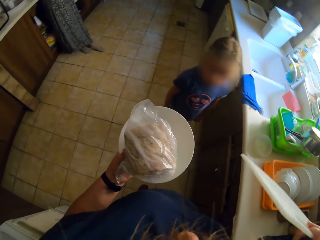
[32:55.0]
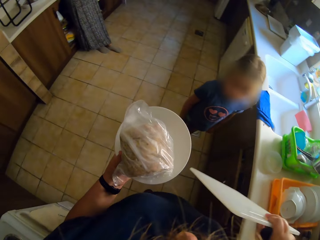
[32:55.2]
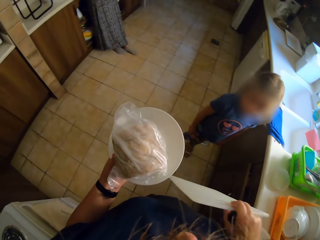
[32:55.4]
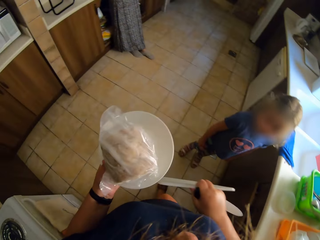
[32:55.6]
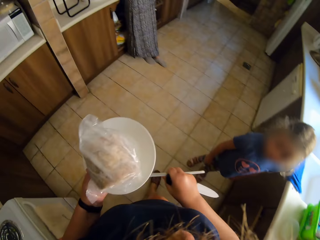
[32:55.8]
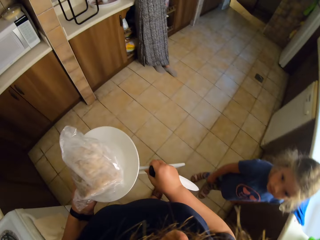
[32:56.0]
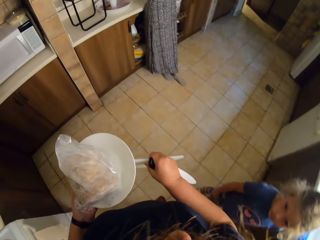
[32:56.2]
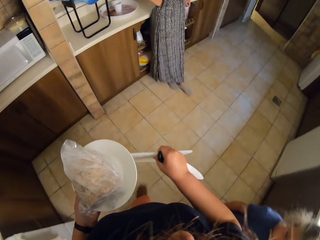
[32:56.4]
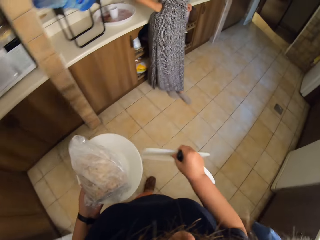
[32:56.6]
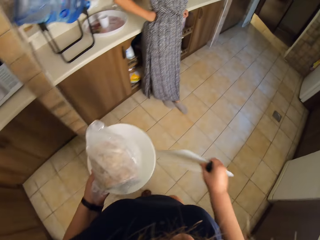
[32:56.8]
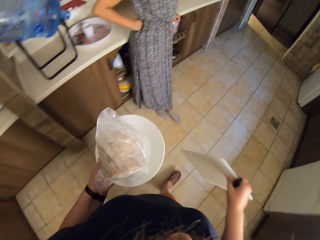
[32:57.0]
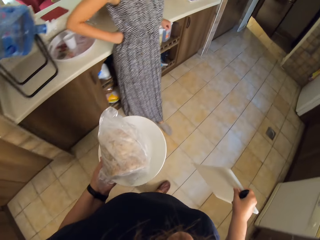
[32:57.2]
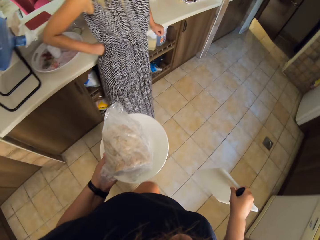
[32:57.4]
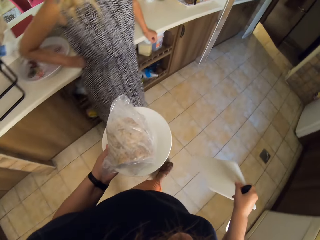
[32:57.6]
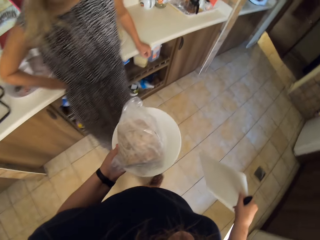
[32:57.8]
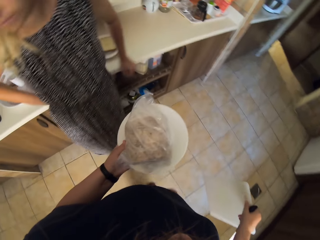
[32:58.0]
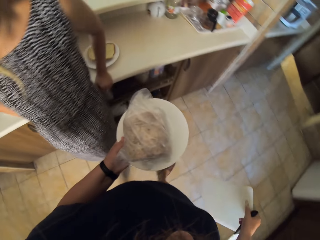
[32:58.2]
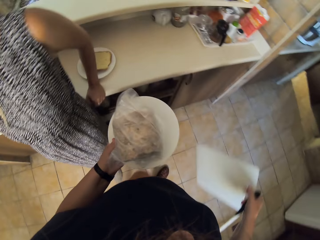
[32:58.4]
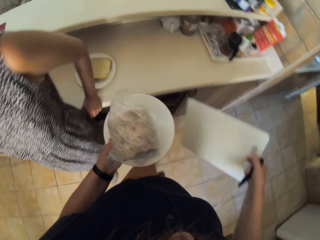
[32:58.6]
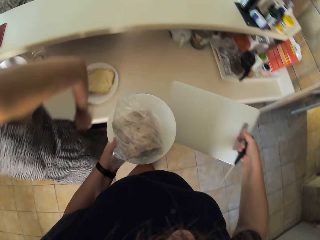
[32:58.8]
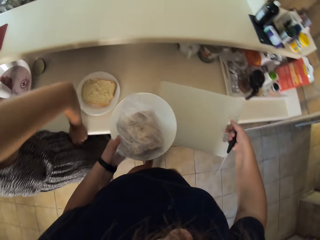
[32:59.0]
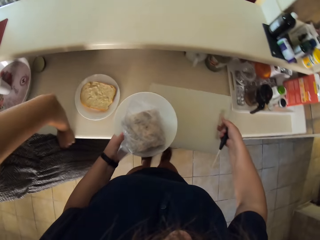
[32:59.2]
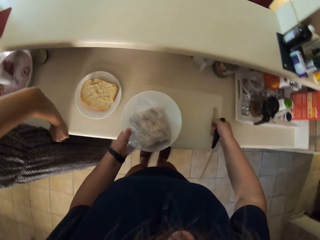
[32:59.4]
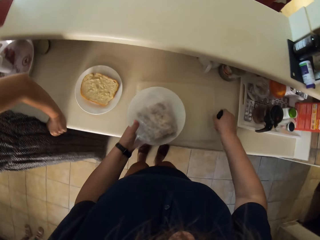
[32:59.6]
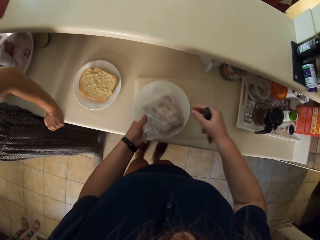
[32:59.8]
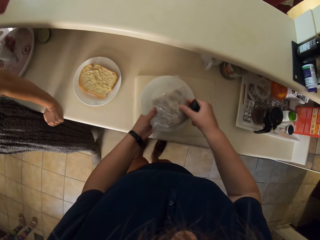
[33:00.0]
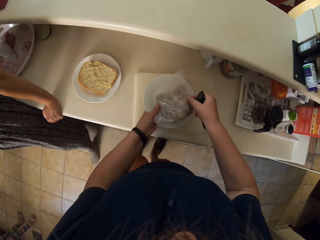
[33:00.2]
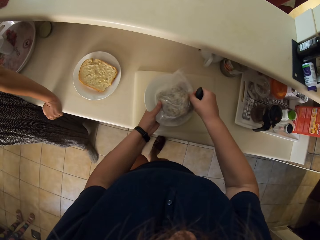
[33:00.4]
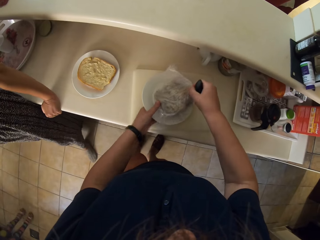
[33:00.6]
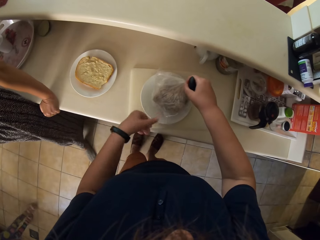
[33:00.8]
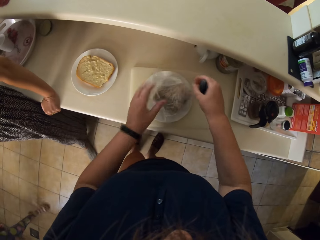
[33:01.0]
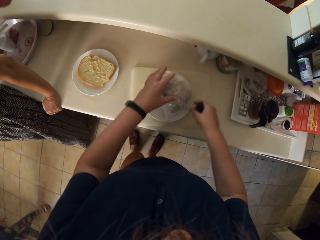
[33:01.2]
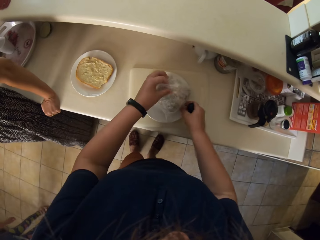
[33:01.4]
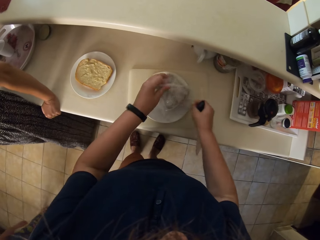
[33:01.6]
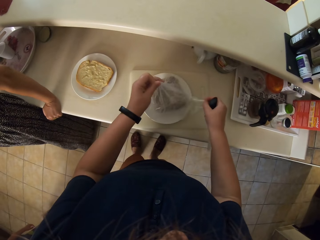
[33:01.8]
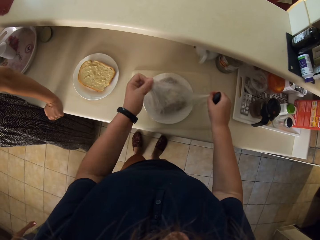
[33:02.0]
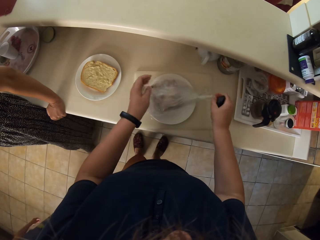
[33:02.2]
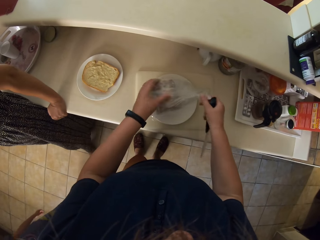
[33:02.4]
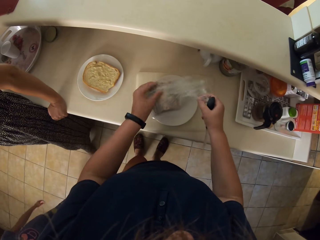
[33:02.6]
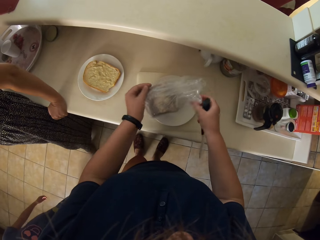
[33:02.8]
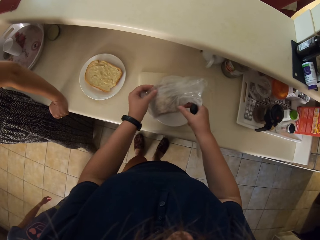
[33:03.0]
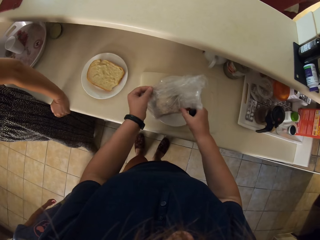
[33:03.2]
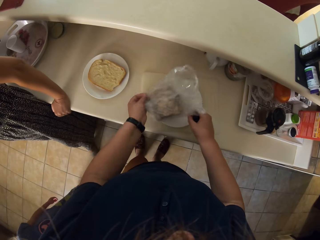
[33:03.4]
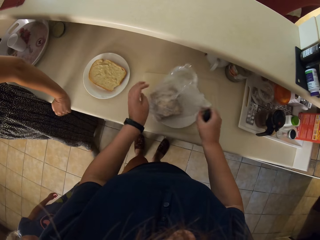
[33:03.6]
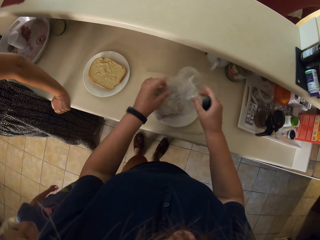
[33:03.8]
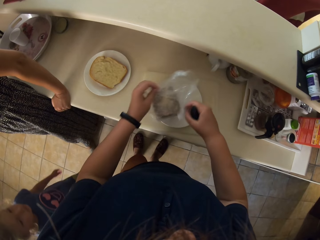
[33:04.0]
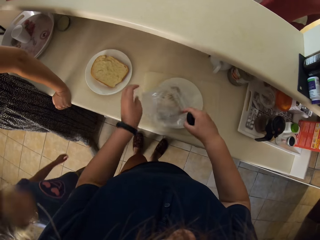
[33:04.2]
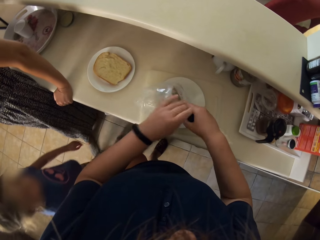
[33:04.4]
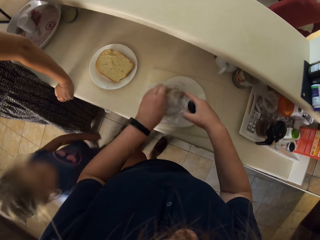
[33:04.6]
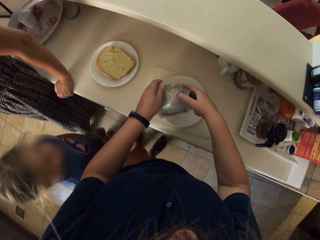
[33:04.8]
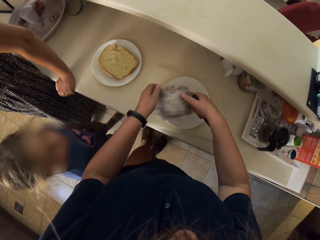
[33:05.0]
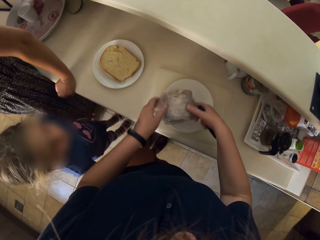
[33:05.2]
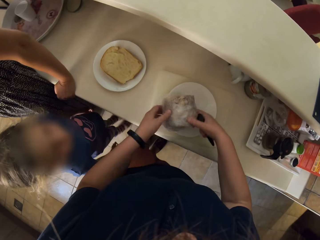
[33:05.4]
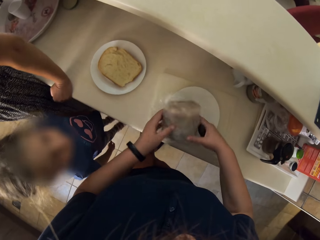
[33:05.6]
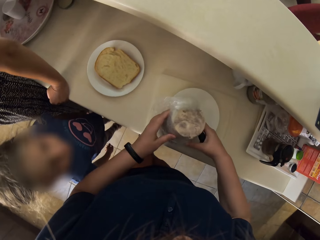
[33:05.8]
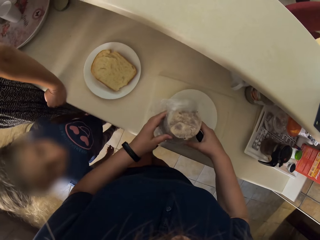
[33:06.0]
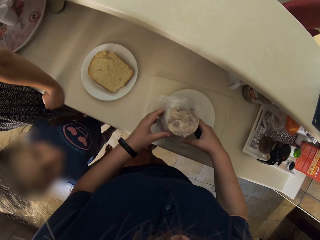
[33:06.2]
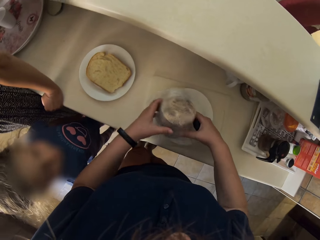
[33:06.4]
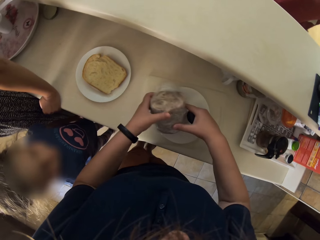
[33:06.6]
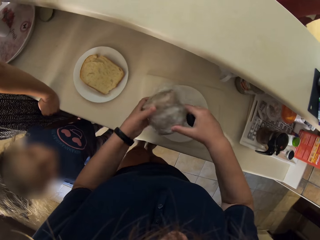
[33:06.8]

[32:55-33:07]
The camera wearer walks around. They put the chopping board on a sink table top. They put a storage can on top of the chopping board. They remove the polythene bag covering arrowroots.

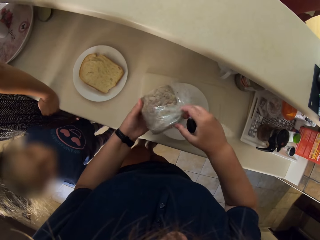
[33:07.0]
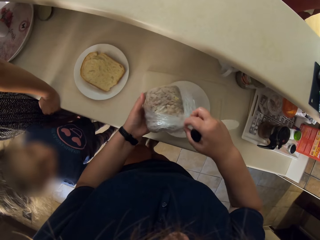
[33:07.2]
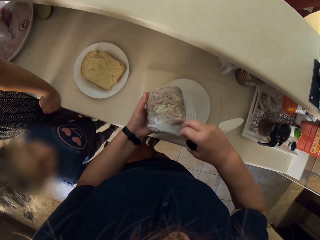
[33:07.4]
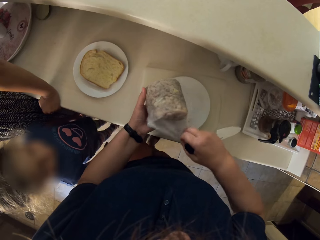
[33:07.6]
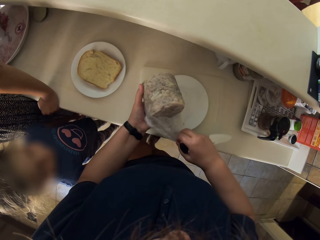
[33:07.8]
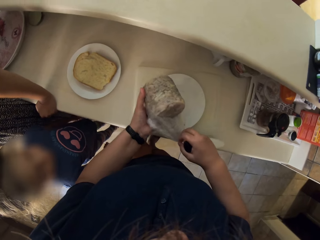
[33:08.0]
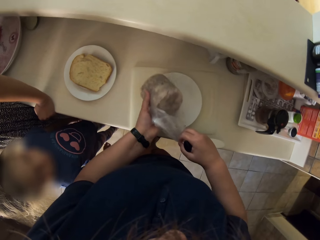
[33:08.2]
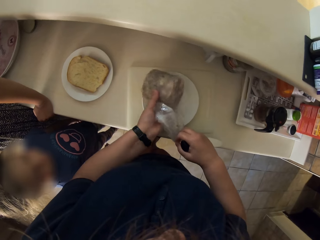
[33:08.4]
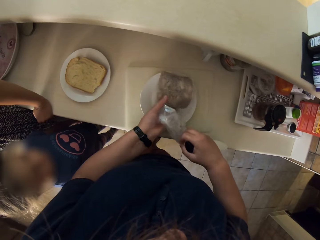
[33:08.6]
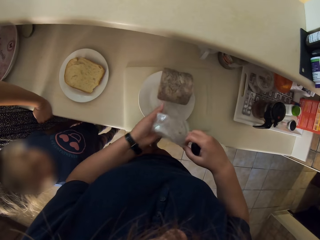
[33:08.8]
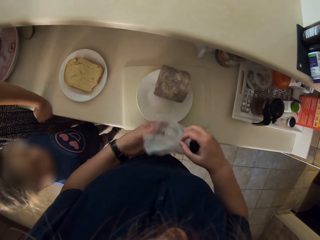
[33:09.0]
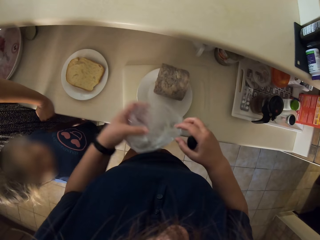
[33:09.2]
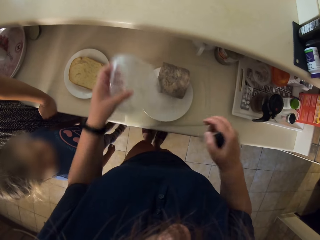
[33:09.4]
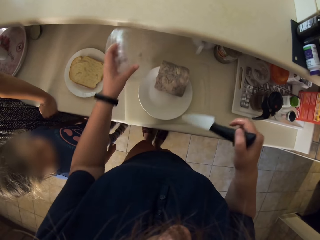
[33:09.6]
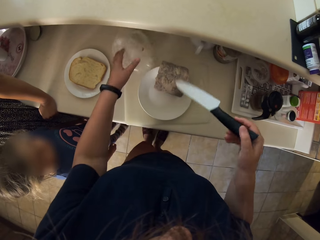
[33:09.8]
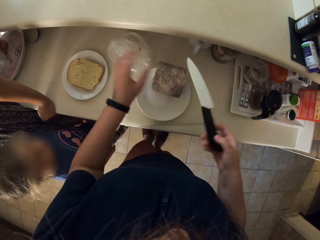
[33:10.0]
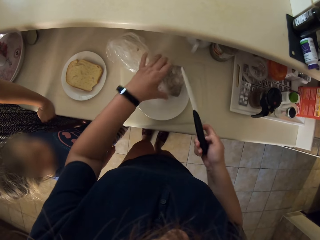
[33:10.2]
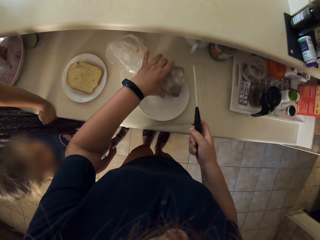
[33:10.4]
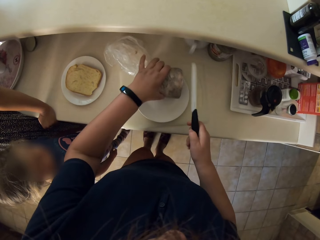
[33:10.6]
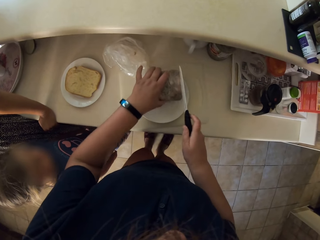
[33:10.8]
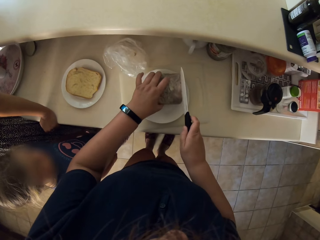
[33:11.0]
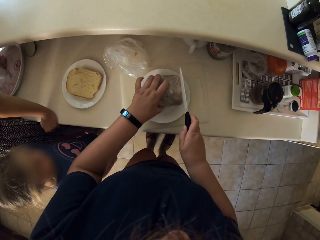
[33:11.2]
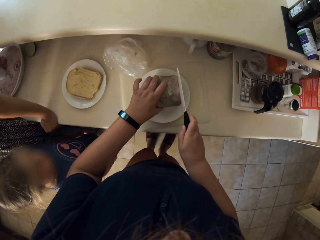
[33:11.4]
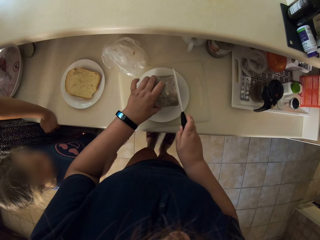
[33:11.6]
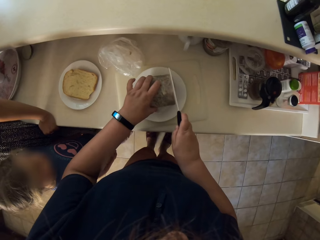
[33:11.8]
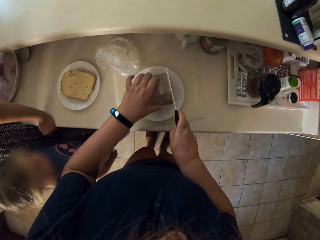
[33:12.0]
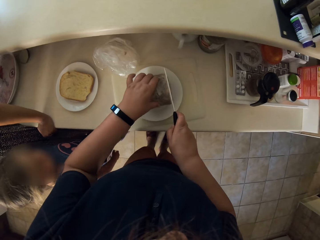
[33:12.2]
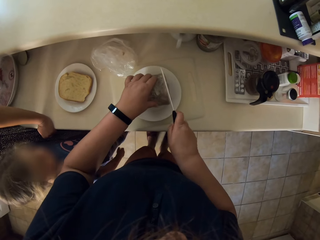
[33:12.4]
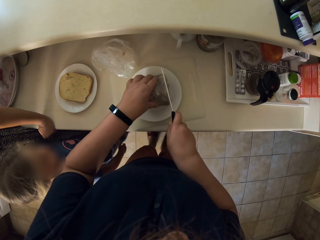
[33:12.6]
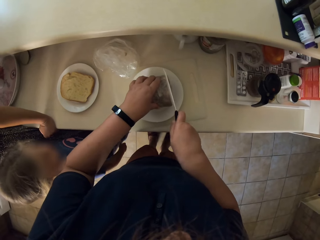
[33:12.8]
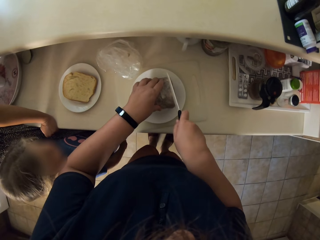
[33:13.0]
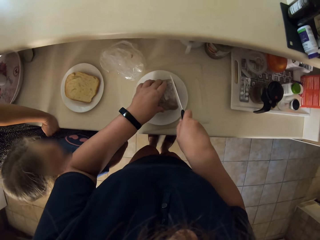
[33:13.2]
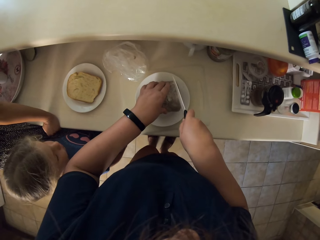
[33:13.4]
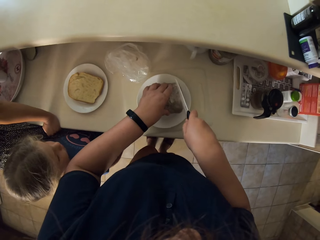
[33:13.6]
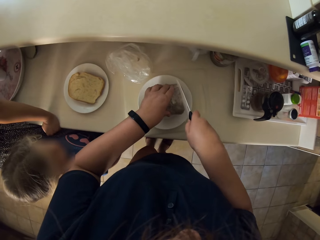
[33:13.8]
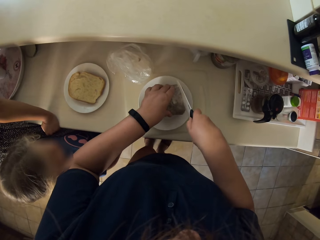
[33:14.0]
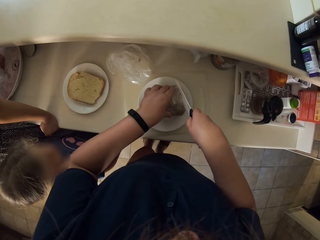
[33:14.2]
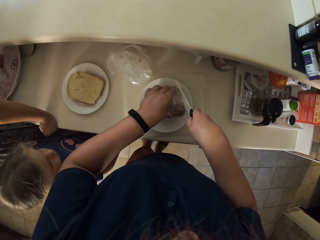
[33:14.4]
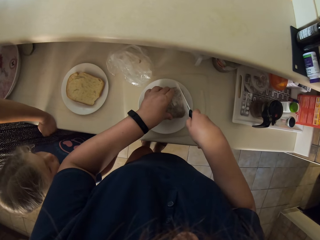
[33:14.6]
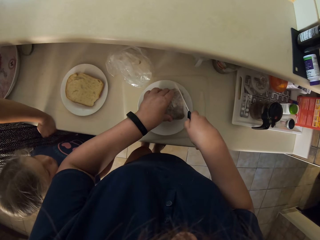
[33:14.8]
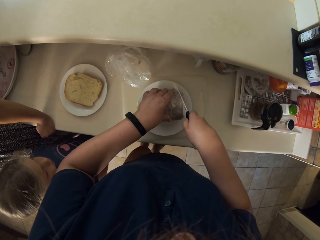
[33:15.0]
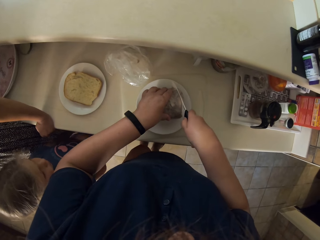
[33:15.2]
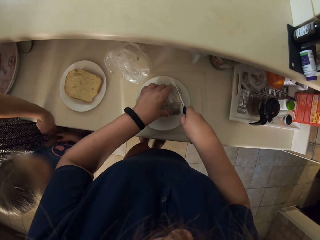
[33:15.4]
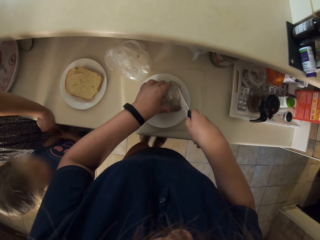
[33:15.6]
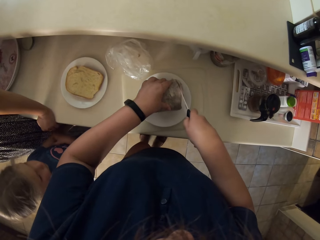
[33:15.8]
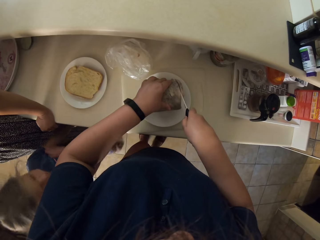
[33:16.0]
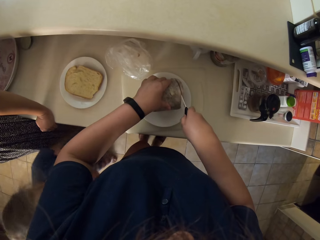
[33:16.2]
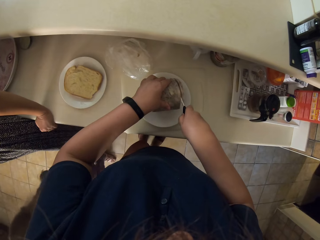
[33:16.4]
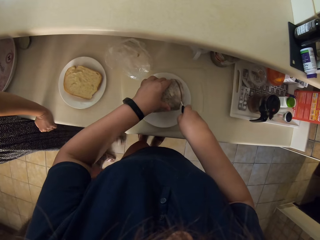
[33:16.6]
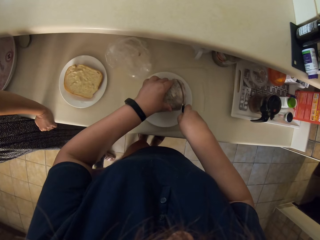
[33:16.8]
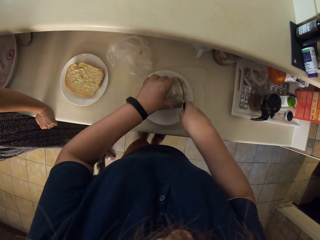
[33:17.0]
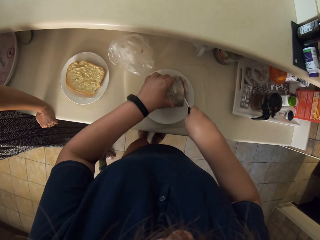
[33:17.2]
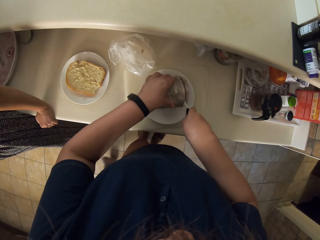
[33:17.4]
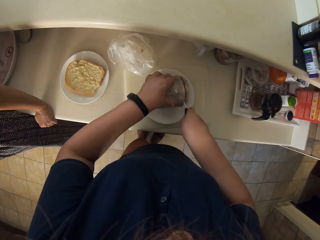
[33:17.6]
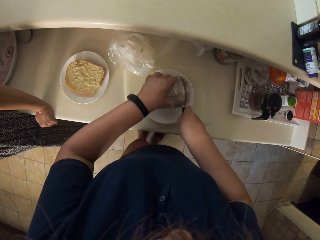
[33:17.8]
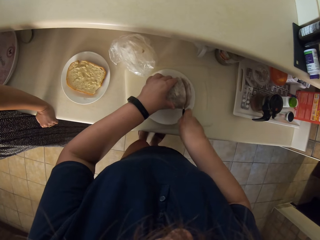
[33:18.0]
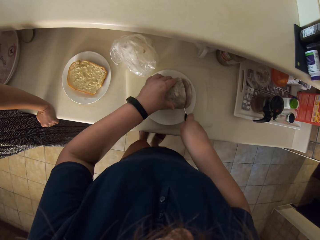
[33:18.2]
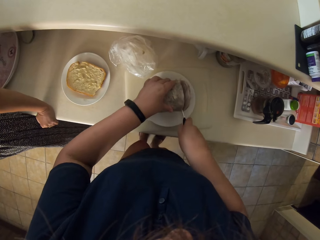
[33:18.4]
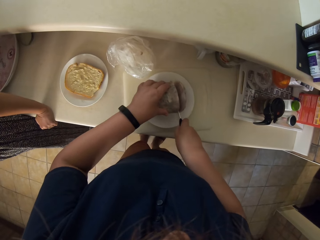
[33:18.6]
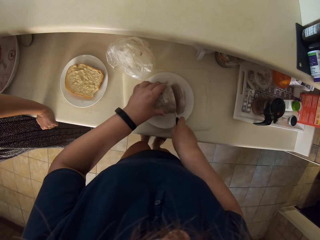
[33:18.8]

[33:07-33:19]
The camera wearer puts the polythene bag down. They cut the arrowroots with the knife.
